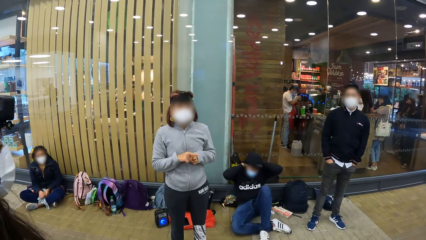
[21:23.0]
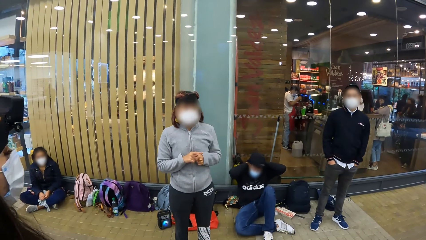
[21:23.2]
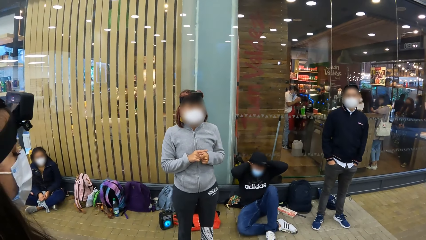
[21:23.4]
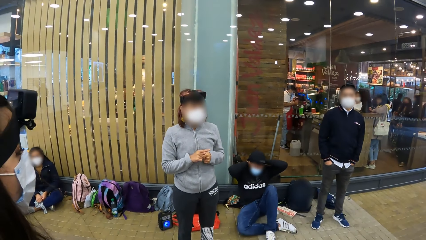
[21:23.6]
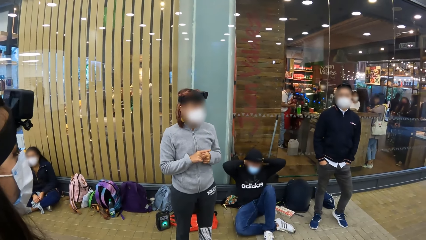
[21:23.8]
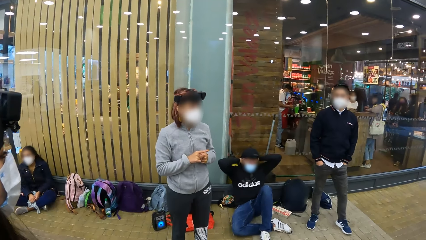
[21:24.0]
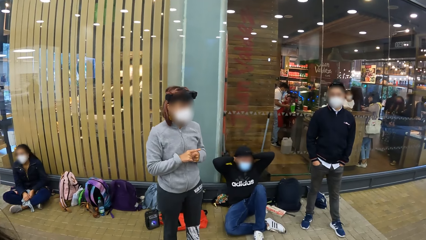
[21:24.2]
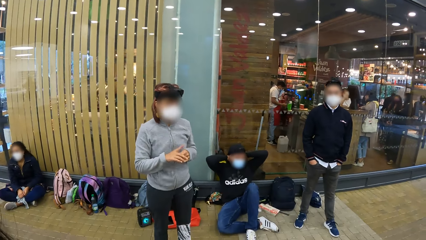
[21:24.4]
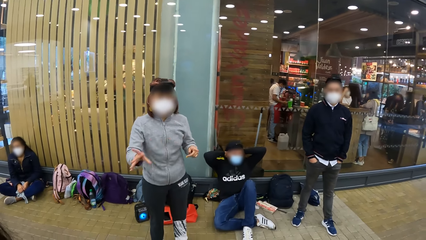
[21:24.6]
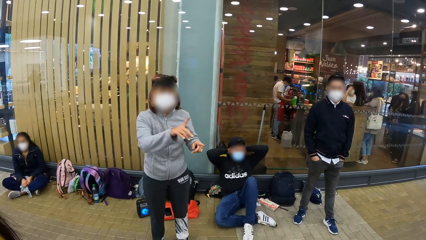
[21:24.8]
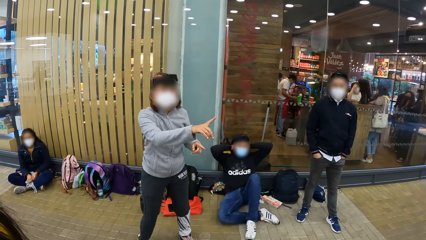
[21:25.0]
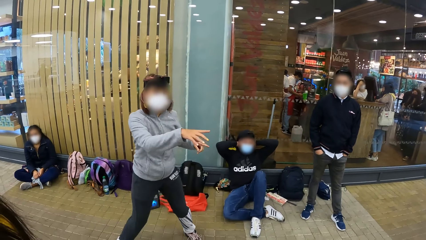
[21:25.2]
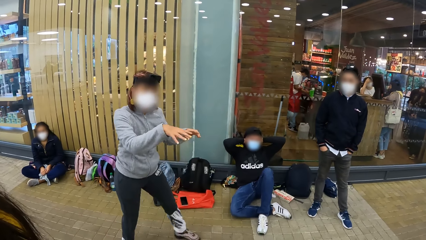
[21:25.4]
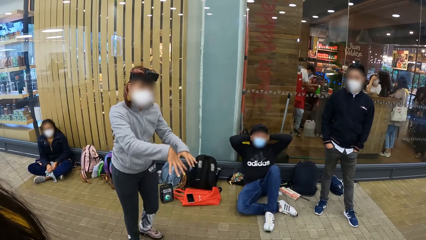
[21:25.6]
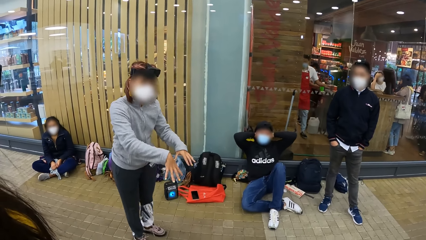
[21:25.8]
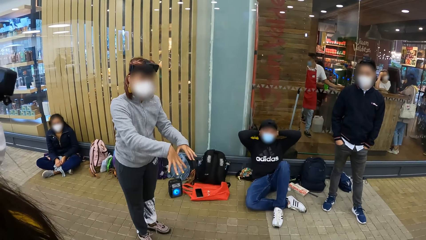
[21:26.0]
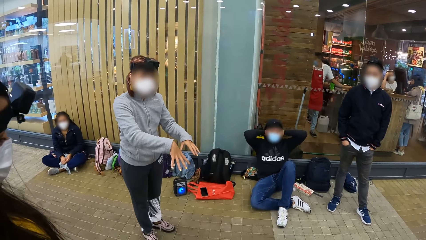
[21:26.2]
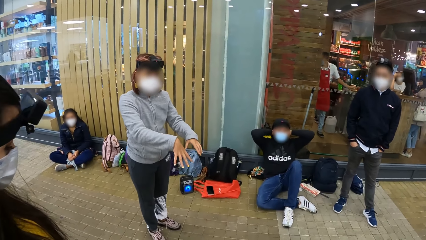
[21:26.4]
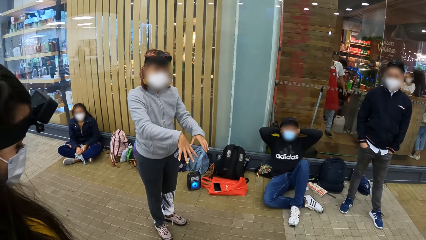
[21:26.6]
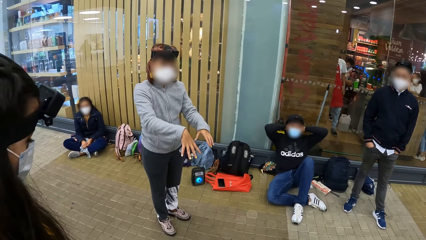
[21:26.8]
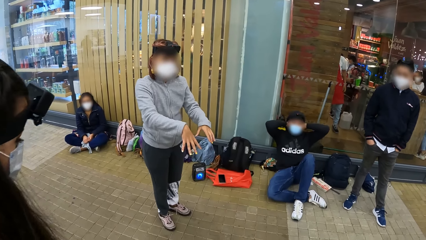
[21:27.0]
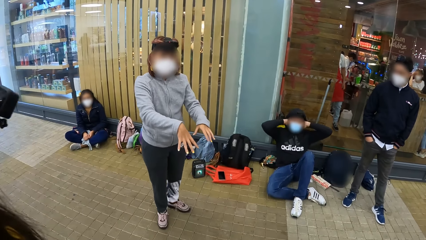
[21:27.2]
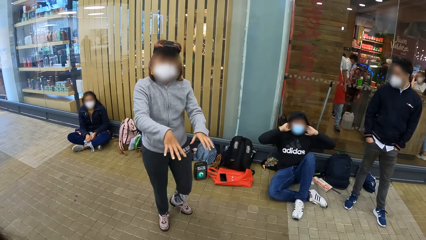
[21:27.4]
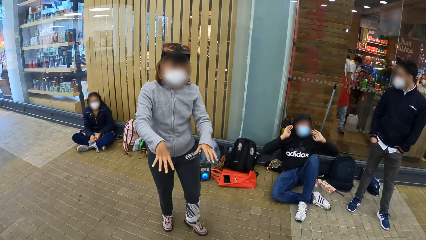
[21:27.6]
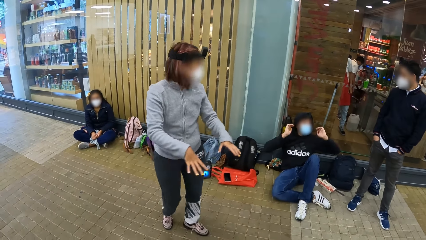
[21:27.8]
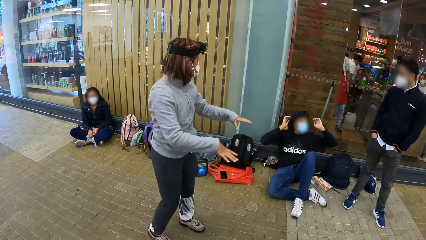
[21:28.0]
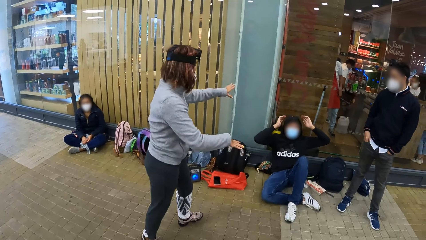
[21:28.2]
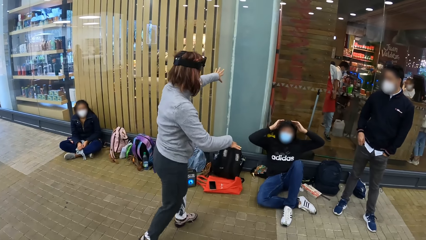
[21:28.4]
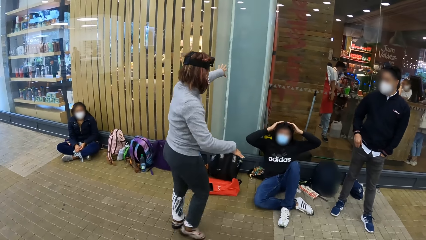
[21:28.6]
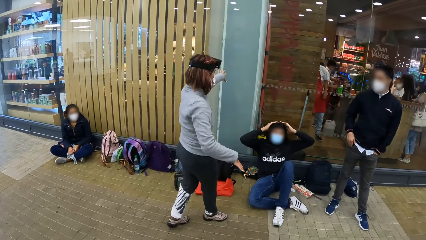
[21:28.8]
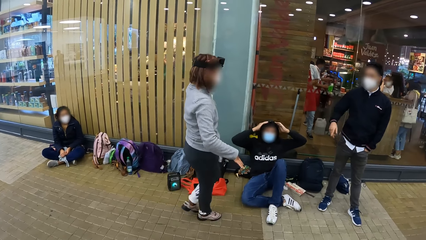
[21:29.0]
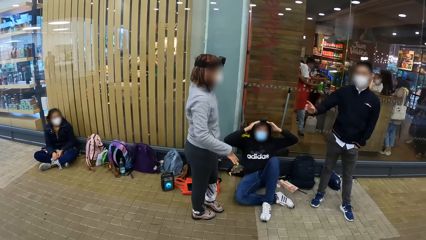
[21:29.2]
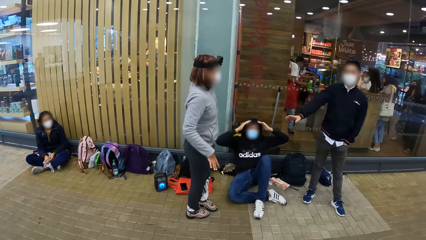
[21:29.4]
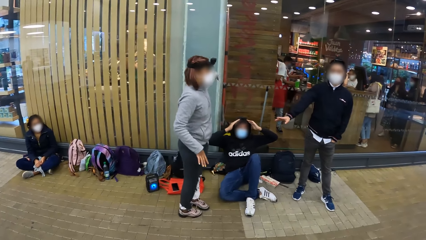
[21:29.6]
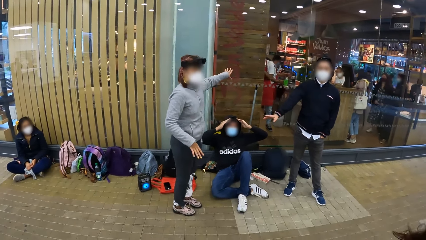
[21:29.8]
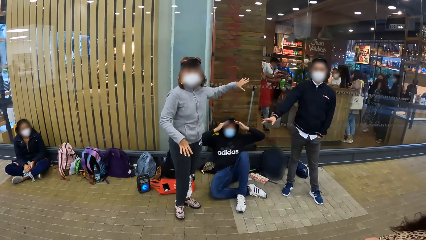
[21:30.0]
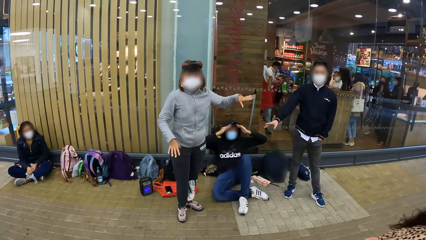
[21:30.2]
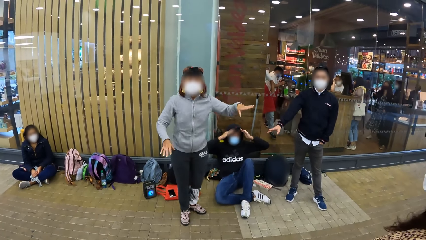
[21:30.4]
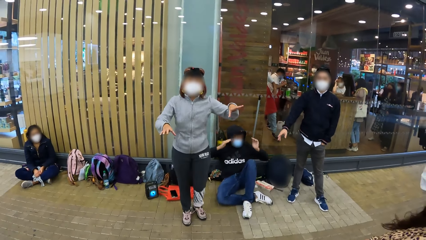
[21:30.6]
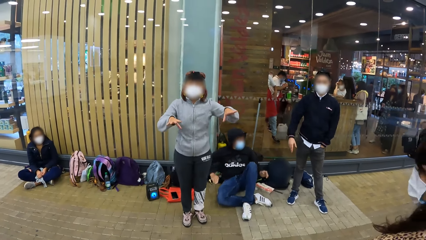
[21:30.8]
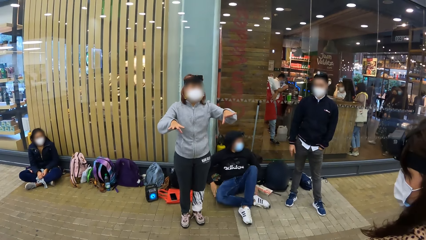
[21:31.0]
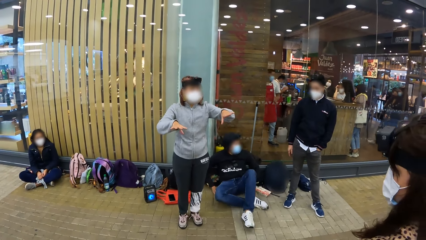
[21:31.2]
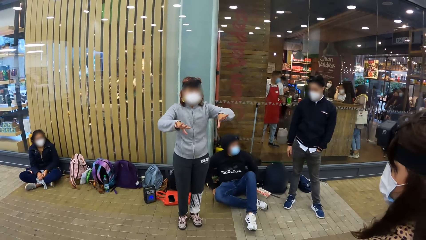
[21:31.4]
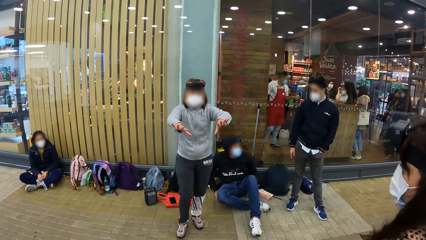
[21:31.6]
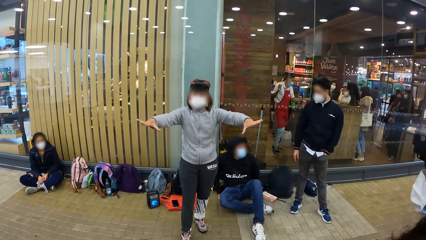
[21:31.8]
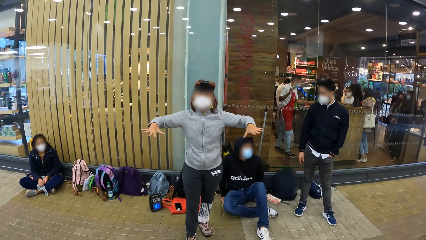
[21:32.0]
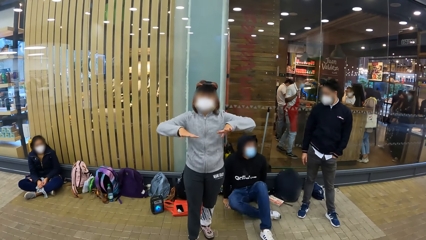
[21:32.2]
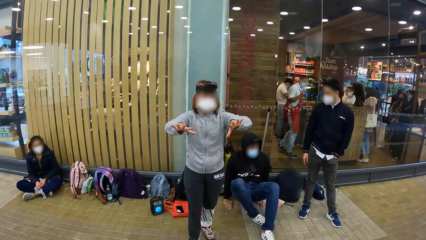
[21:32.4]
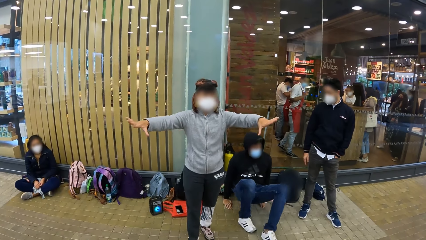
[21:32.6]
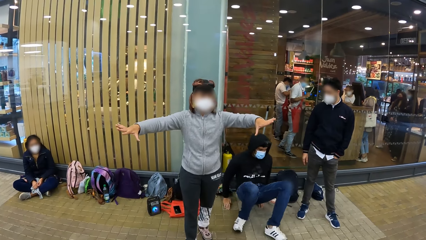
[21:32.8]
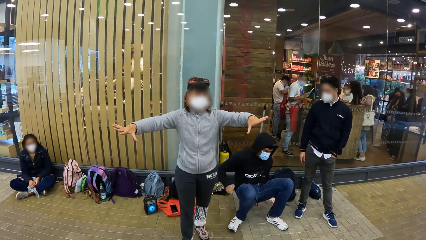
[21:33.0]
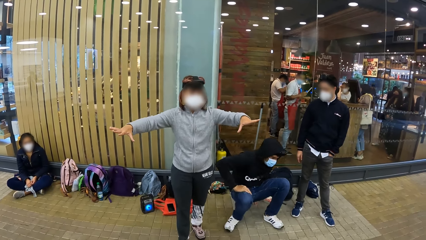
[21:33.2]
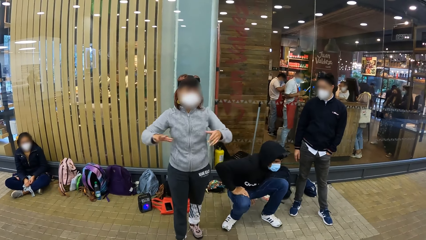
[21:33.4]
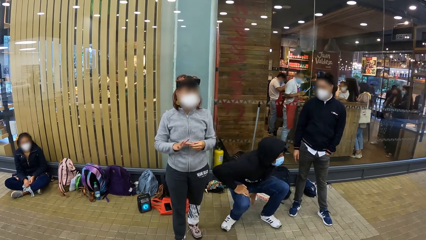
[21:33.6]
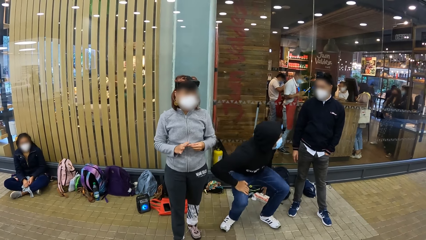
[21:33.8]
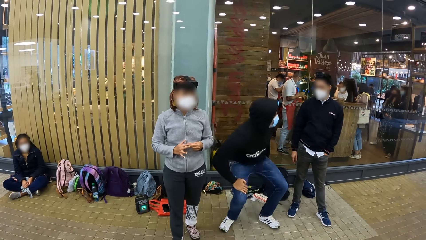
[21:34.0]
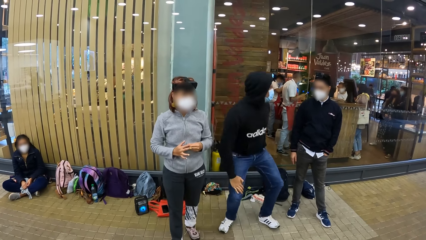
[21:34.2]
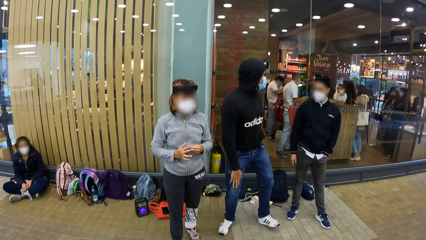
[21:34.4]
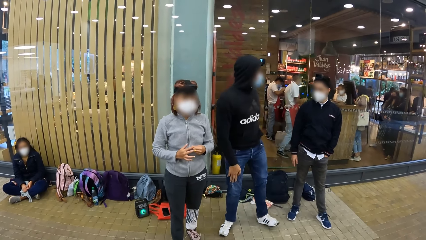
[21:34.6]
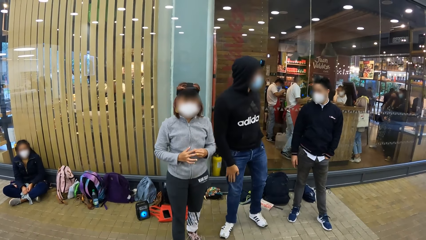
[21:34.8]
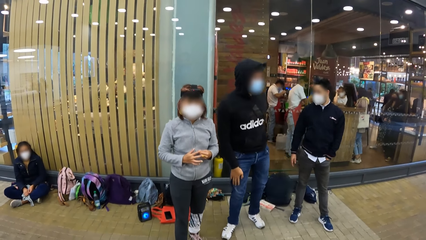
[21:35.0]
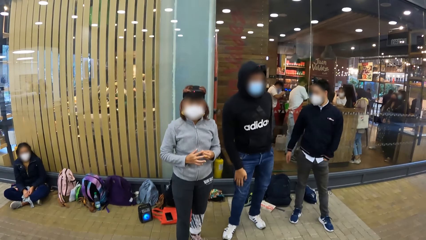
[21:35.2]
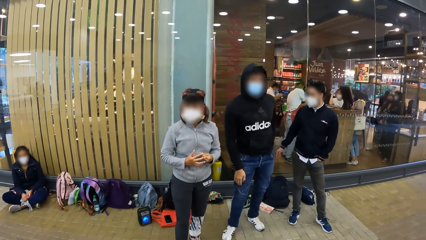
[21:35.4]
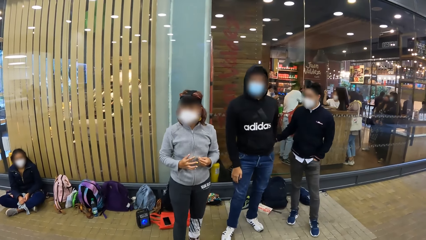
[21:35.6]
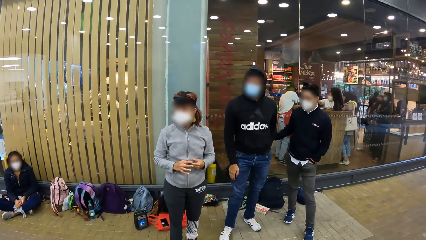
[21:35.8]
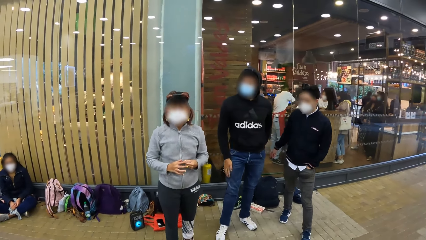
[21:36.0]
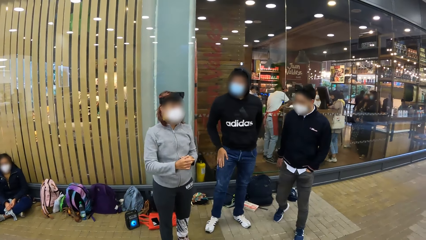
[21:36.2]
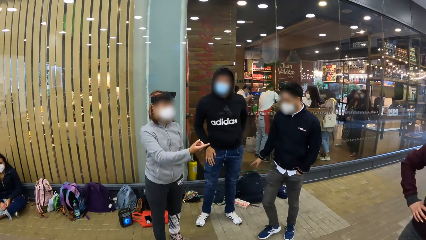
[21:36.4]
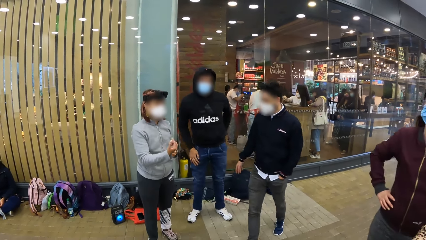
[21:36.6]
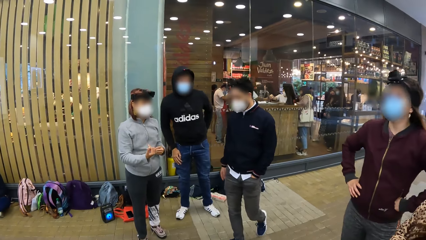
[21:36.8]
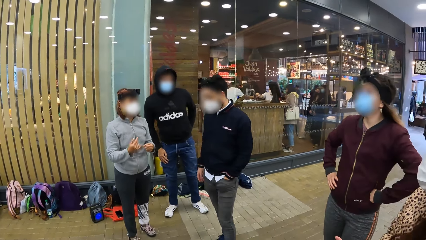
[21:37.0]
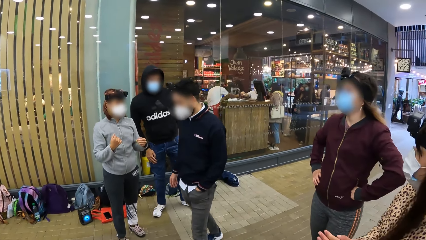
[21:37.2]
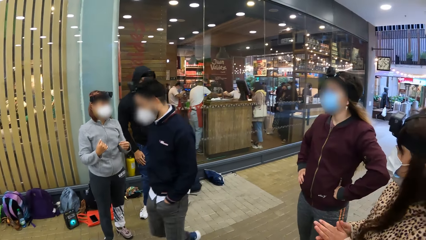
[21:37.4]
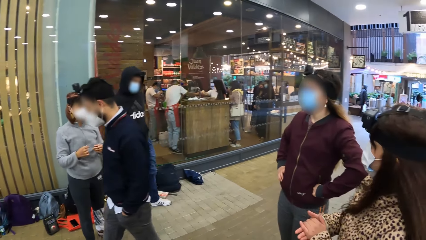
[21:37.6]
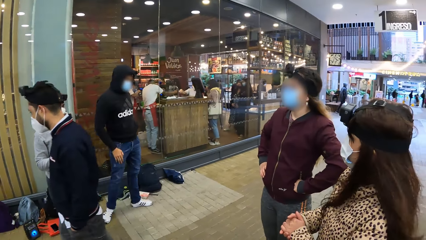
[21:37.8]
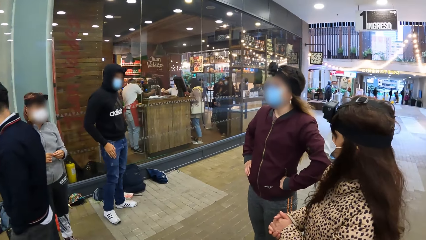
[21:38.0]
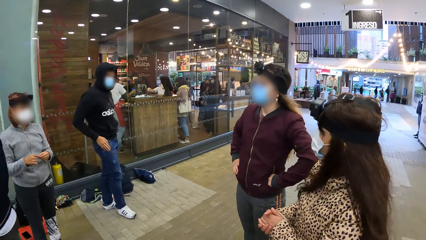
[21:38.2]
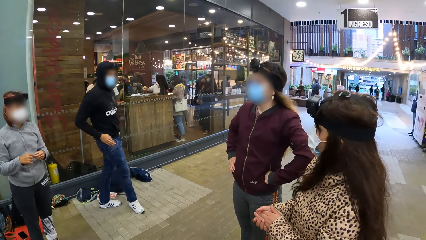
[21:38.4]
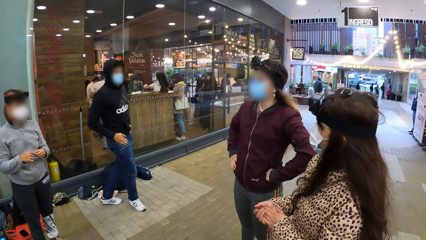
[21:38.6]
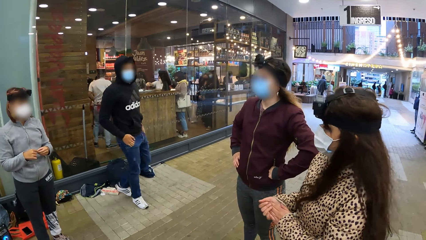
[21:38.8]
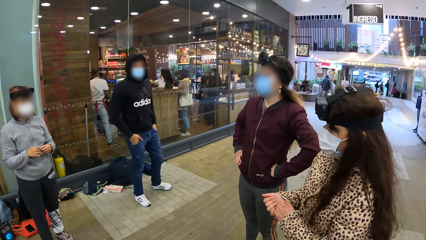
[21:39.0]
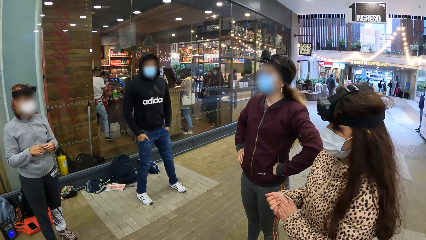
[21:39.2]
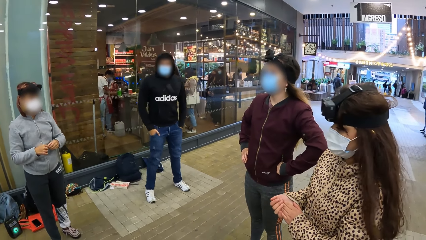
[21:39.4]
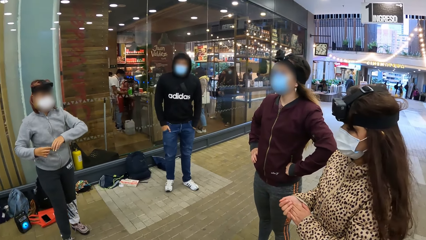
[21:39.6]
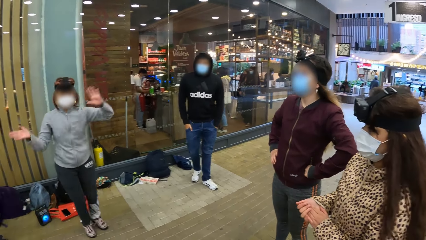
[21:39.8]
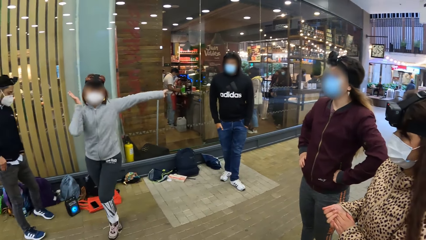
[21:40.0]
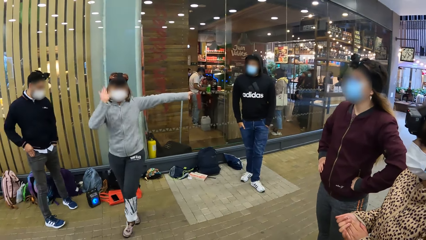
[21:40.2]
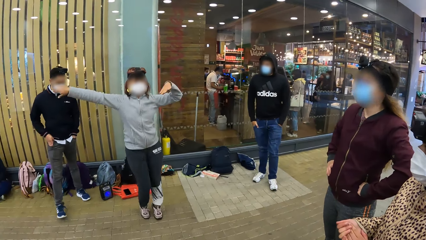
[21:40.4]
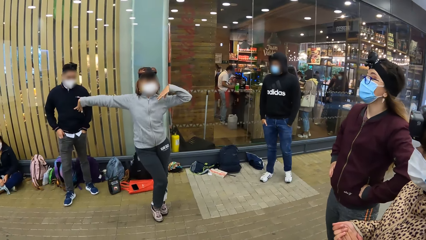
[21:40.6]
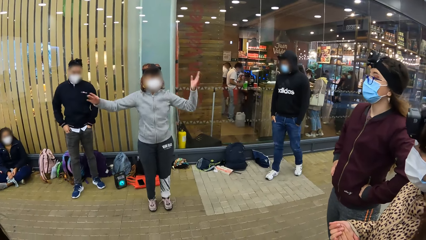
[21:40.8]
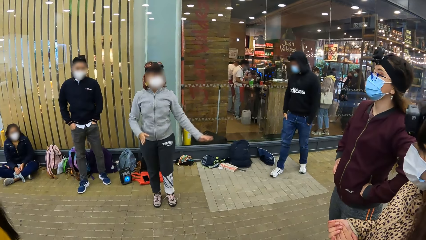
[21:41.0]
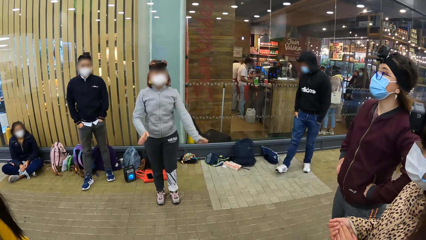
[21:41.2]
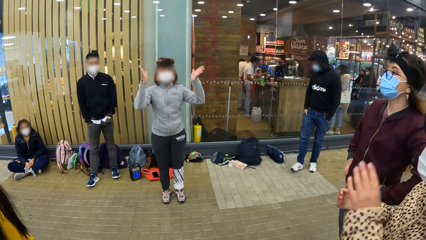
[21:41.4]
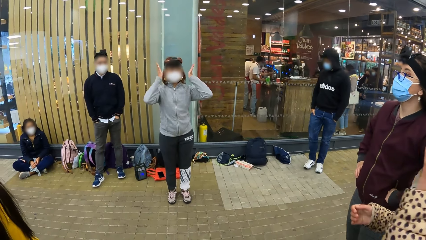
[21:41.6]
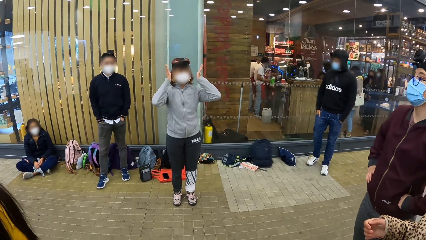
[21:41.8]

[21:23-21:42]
A man stands from the floor. Another man walks towards a woman on the ground. Another woman demonstrates dance steps to three other women.
